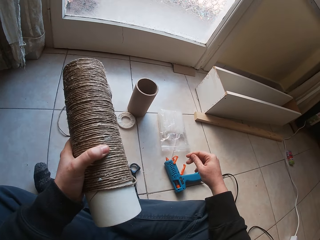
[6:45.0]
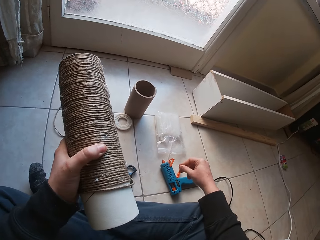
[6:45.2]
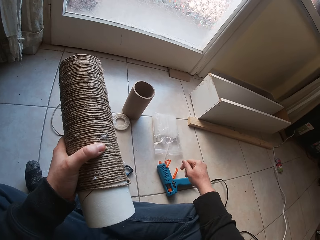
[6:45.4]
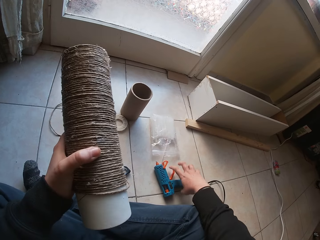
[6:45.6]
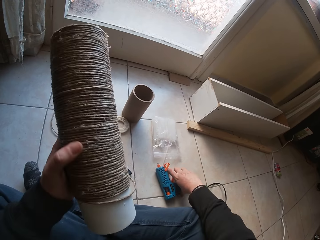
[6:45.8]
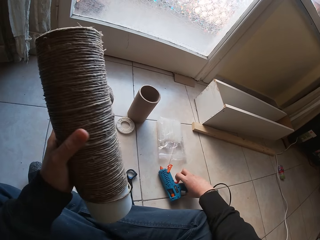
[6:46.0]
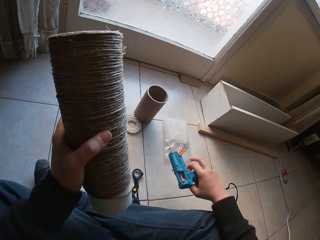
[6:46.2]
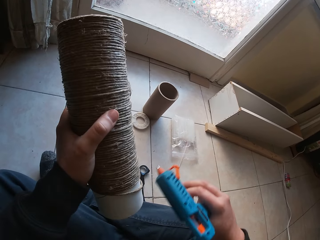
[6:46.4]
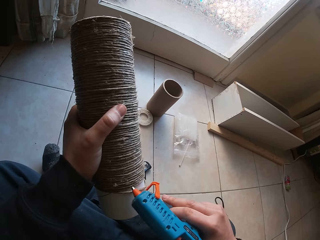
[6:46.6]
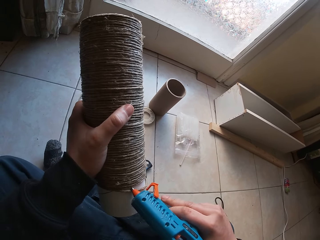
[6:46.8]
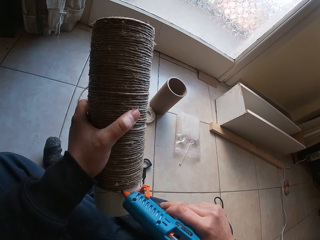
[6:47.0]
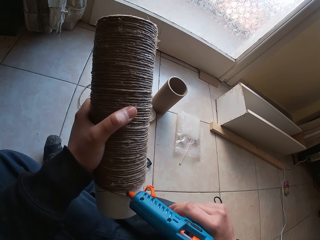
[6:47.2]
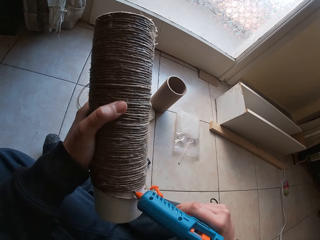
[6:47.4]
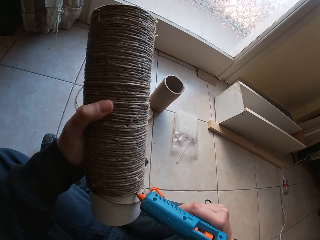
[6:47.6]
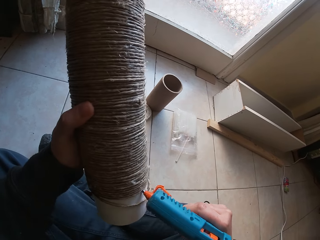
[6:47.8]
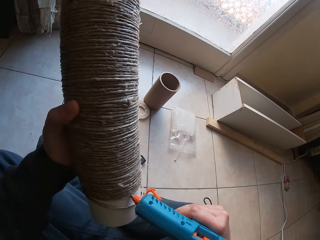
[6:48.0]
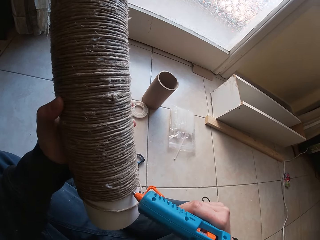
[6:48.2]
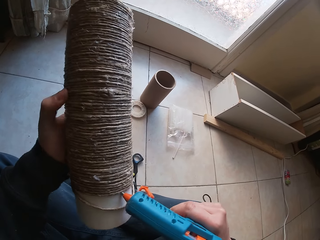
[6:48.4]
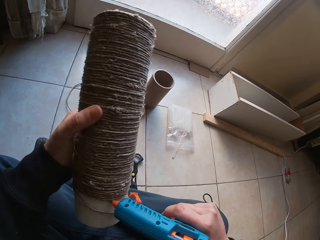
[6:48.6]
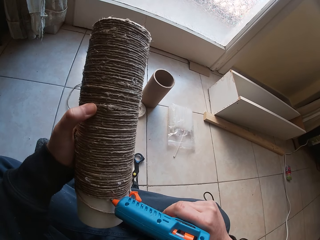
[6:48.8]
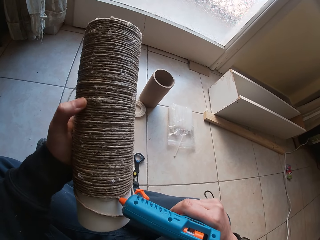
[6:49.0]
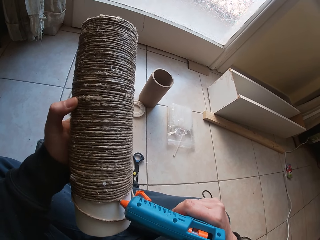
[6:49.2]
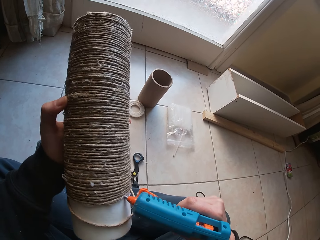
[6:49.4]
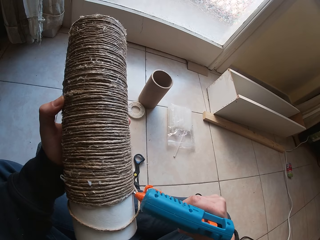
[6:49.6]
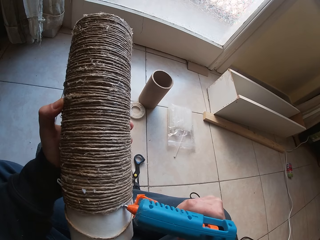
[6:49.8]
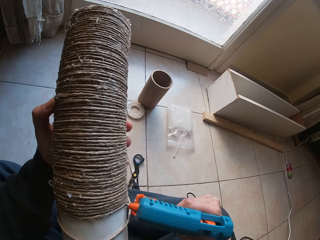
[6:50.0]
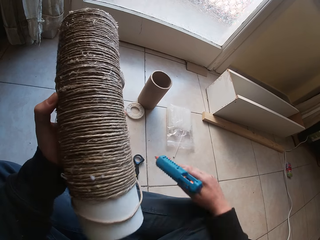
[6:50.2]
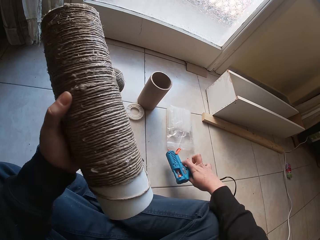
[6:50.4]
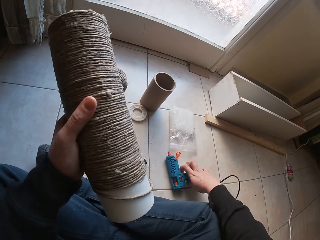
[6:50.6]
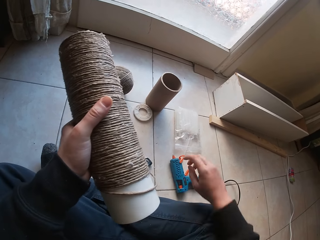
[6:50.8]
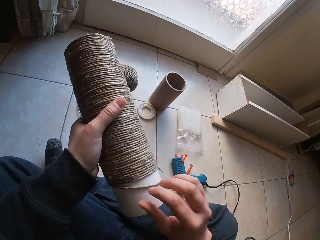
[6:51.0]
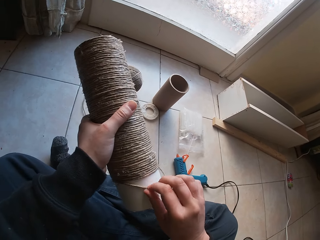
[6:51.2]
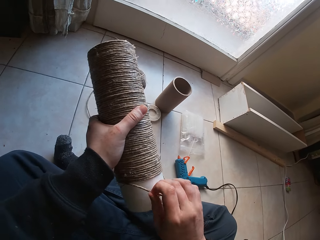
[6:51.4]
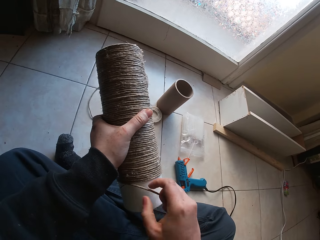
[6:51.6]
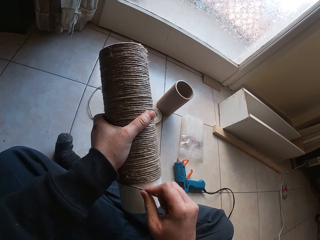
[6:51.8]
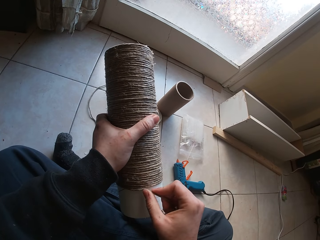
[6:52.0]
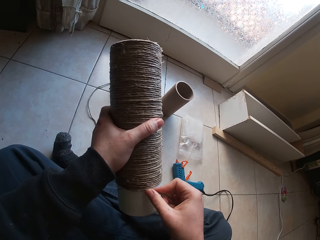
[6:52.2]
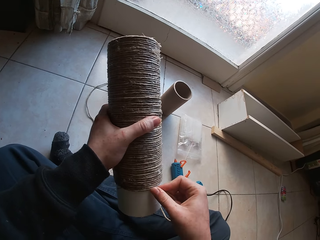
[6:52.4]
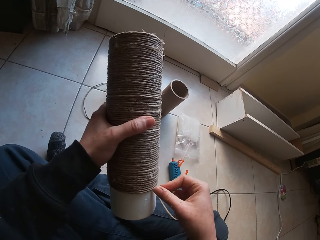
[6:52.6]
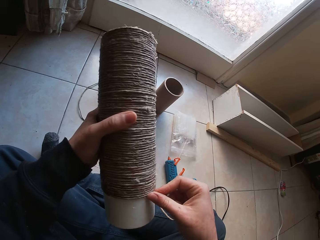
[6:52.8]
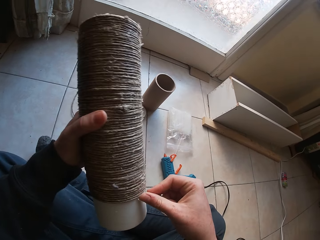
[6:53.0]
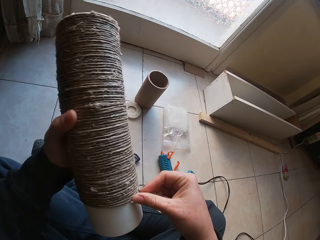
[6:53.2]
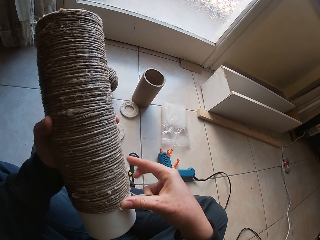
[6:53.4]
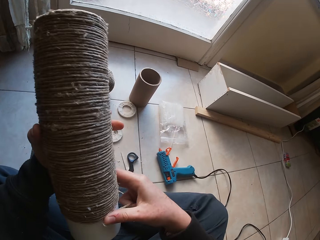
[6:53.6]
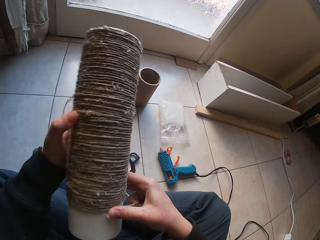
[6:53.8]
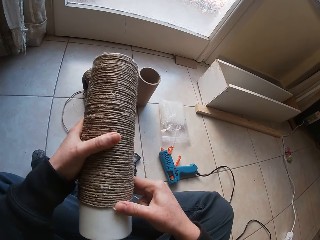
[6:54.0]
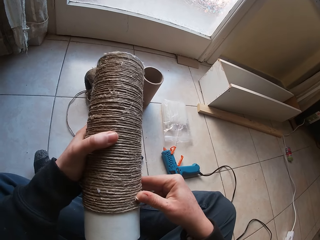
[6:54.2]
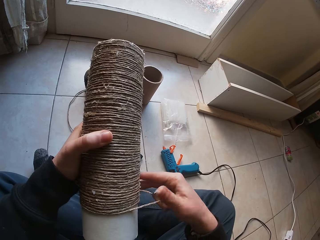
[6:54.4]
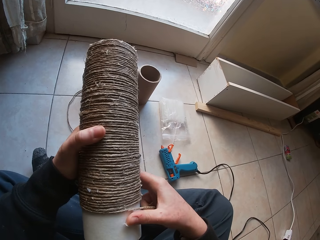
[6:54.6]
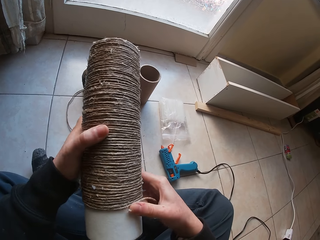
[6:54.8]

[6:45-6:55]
The camera wearer picks up the glue gun from the floor with his right hand. He applies glue to the craft with the glue gun in his right hand. He puts the glue gun on the floor with his right hand. He puts the rope round the tubular cardboard with his right hand.

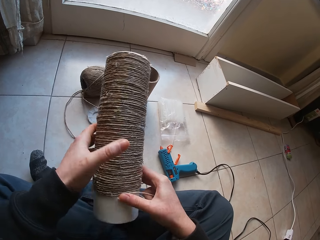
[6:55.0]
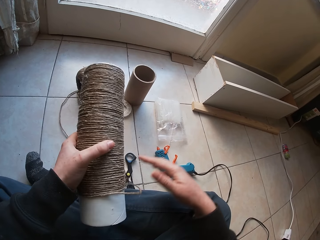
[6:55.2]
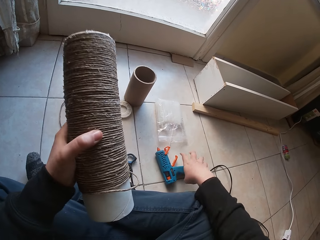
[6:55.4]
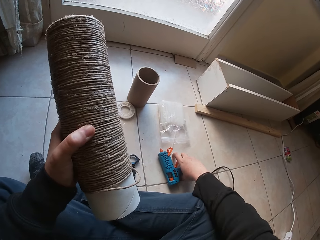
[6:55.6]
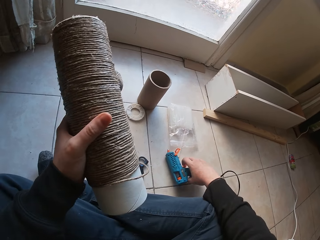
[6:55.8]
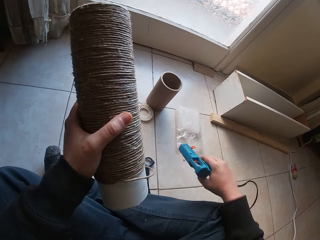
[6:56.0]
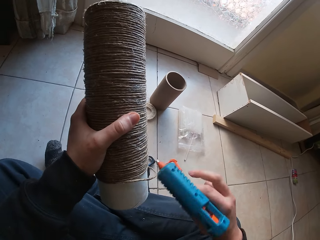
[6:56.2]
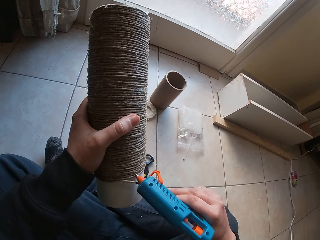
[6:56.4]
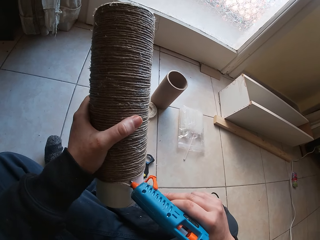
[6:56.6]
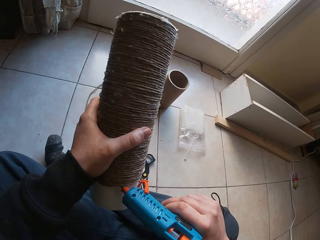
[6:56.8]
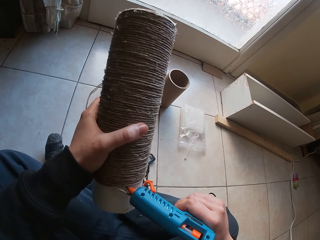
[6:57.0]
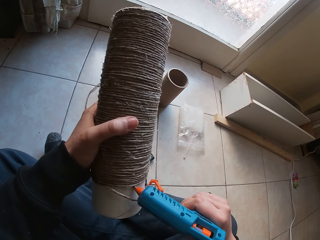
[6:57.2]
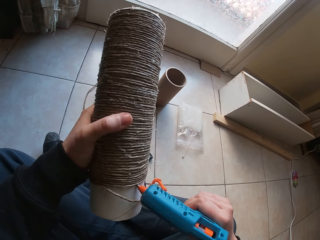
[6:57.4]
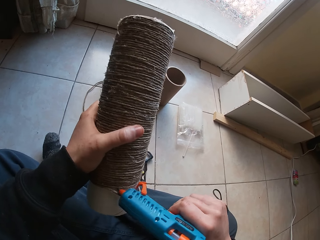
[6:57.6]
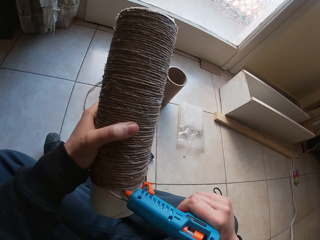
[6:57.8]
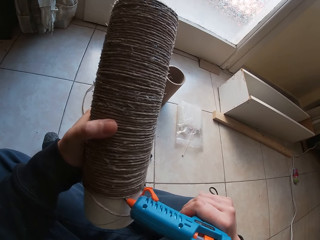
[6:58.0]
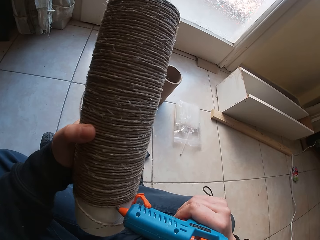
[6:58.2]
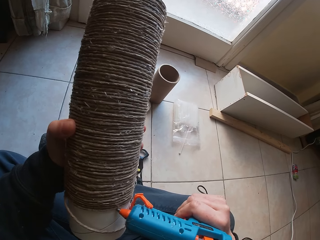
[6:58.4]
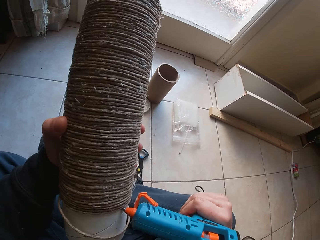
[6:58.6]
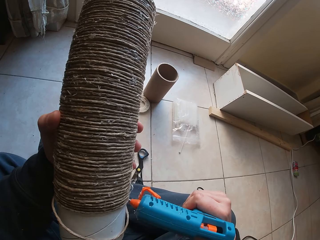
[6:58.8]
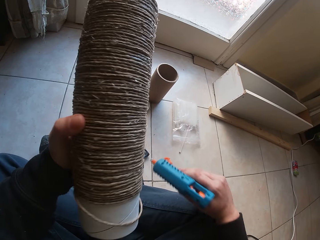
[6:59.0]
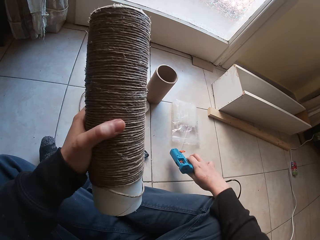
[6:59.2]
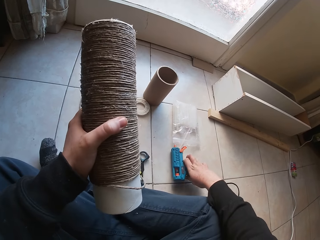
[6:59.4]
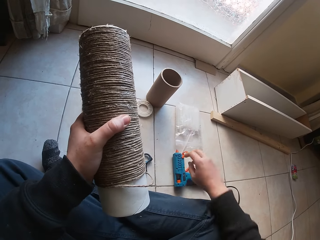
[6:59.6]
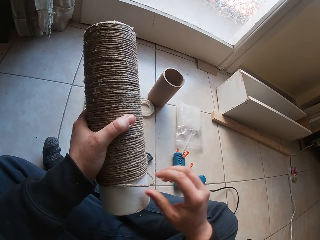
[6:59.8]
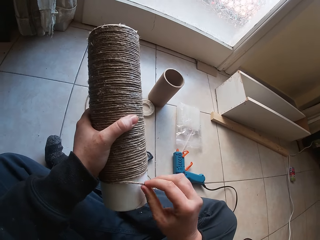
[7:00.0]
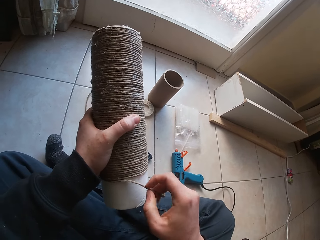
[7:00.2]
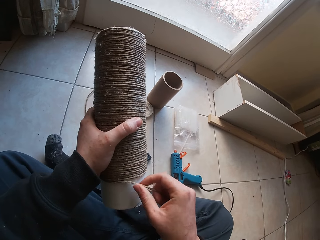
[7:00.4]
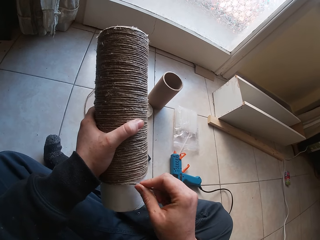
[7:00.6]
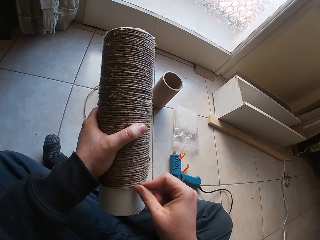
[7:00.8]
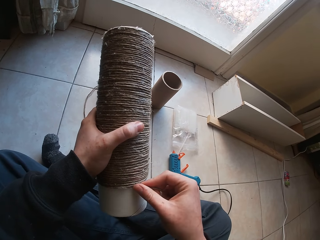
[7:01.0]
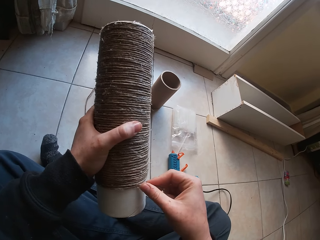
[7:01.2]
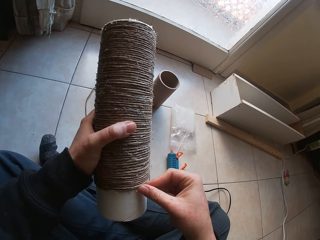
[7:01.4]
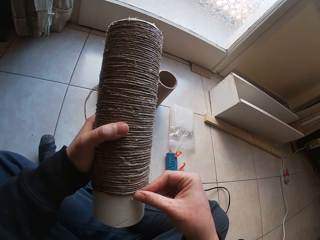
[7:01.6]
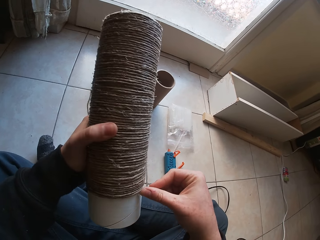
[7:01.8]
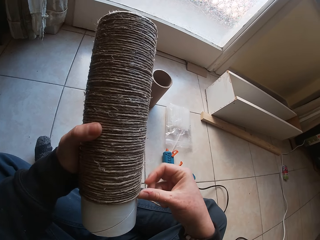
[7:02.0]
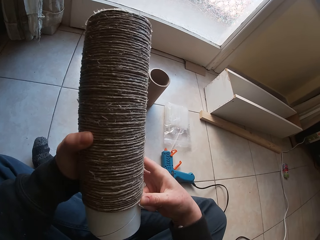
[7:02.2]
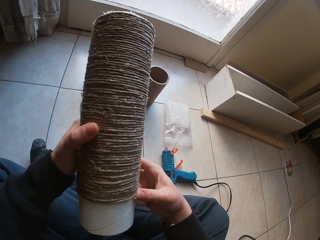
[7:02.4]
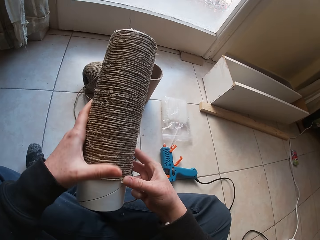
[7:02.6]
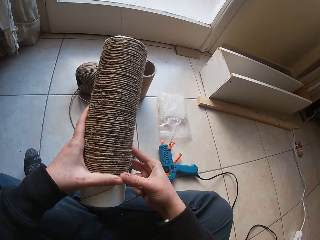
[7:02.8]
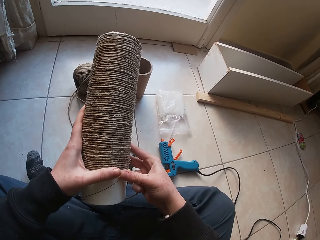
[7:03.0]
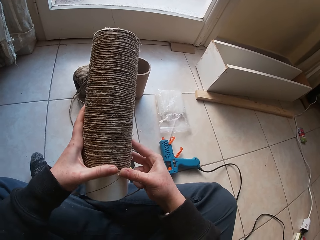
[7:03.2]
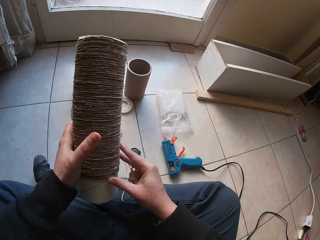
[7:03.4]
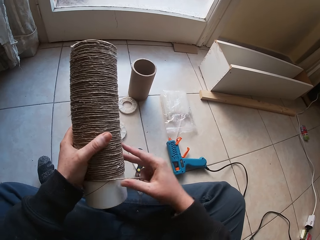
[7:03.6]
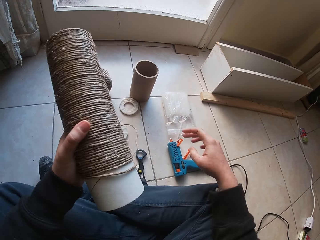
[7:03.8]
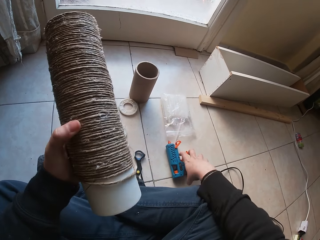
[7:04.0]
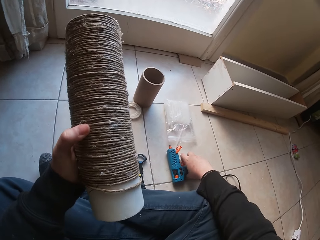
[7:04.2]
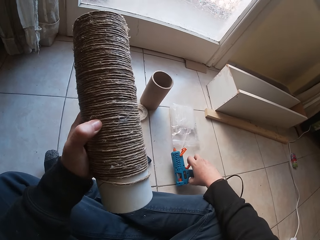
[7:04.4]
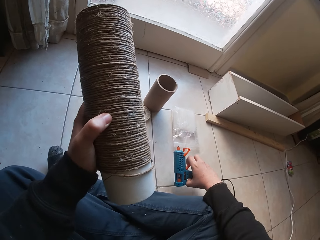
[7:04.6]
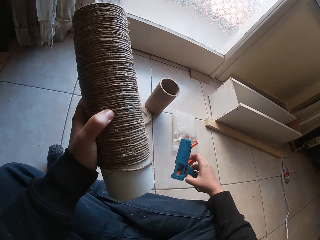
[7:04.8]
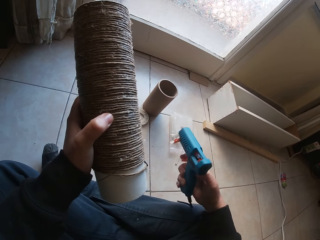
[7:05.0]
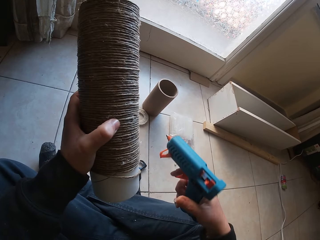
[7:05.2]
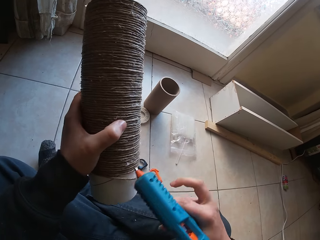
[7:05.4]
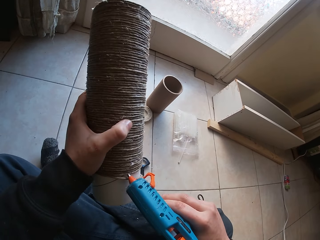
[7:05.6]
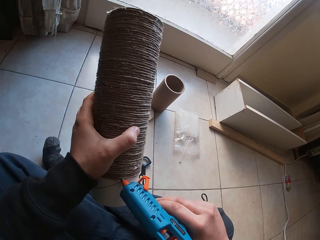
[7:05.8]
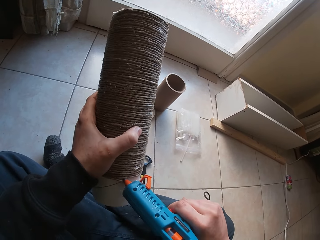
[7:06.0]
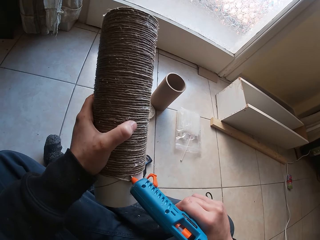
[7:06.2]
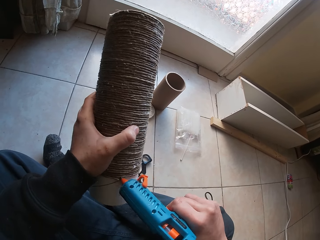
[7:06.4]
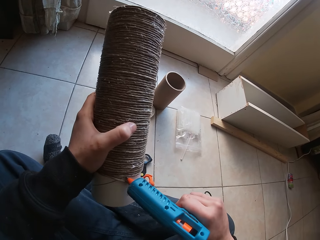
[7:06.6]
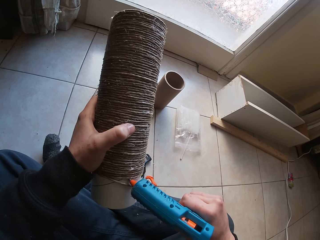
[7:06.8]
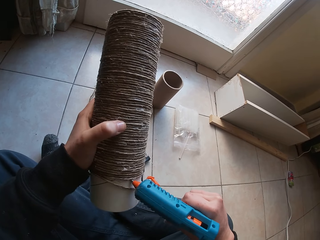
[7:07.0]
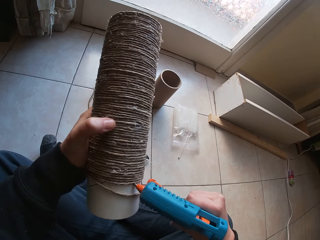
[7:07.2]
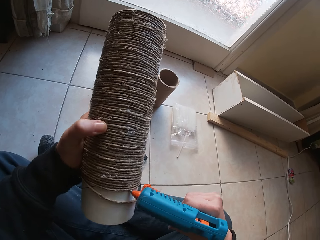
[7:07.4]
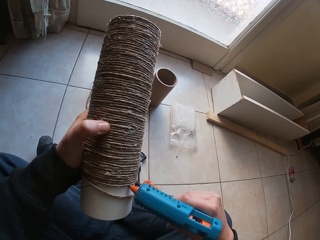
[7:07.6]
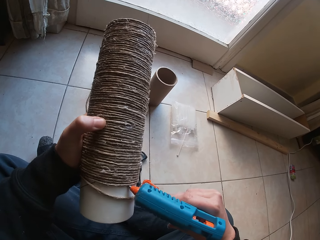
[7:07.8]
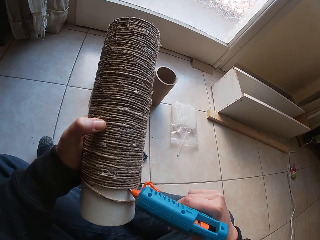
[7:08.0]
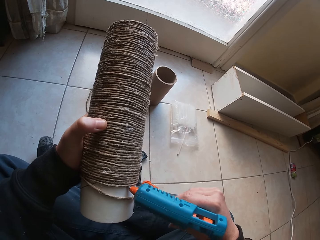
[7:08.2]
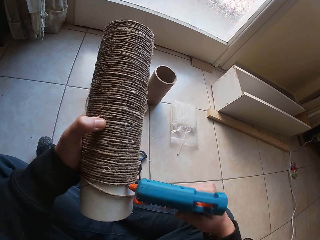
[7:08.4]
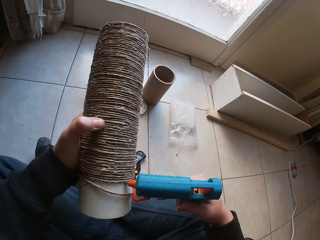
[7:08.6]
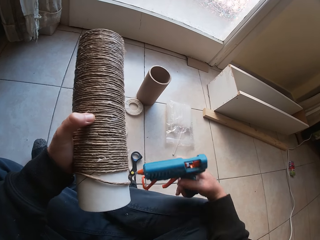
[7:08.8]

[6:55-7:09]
The camera wearer picks up the glue gun from the floor with his right hand. He applies glue to the craft with the glue gun in his right hand. He puts the glue gun on the floor with his right hand. He puts the rope round the tubular cardboard with his right hand. He picks up the glue gun from the floor with his right hand. He applies glue to the craft with the glue gun in his right hand.
